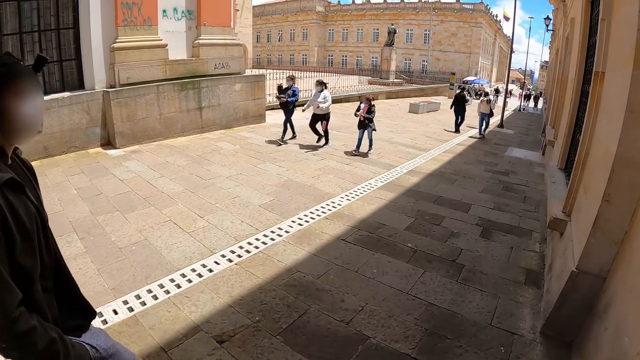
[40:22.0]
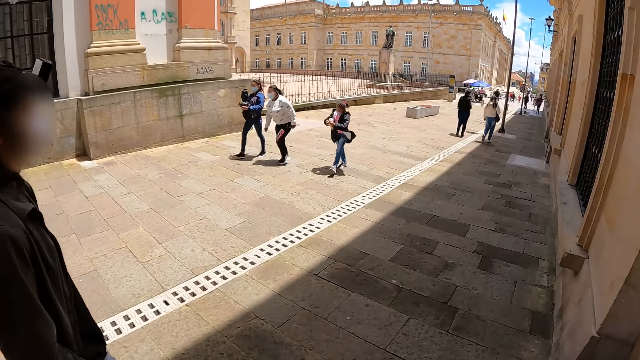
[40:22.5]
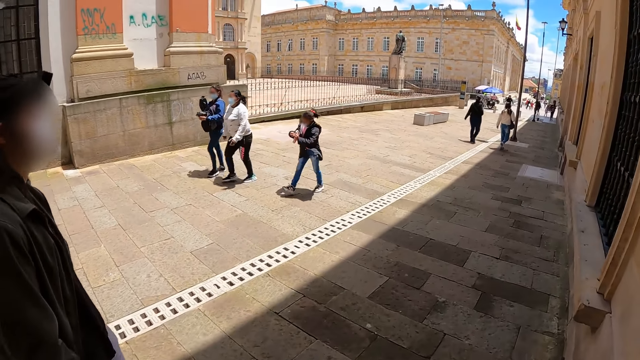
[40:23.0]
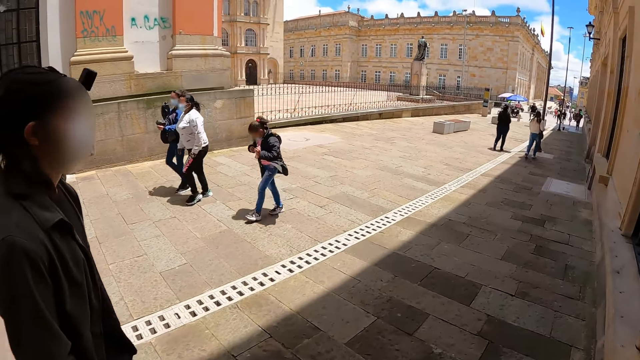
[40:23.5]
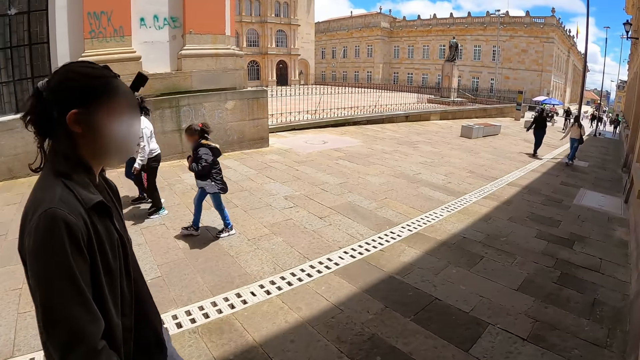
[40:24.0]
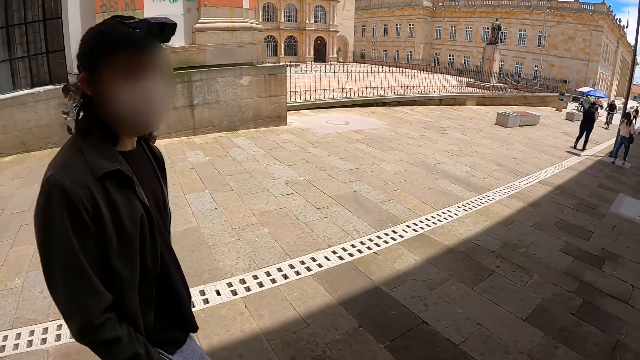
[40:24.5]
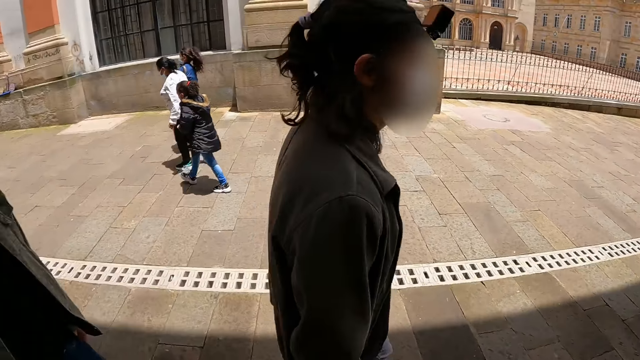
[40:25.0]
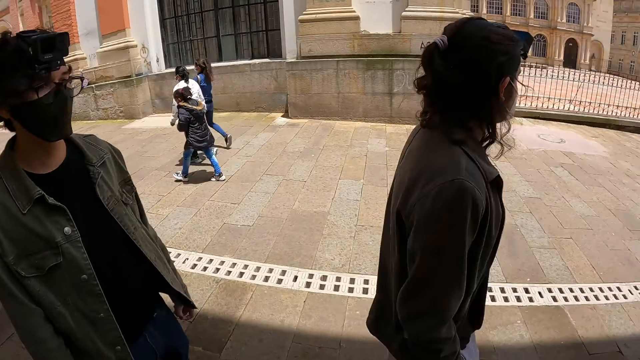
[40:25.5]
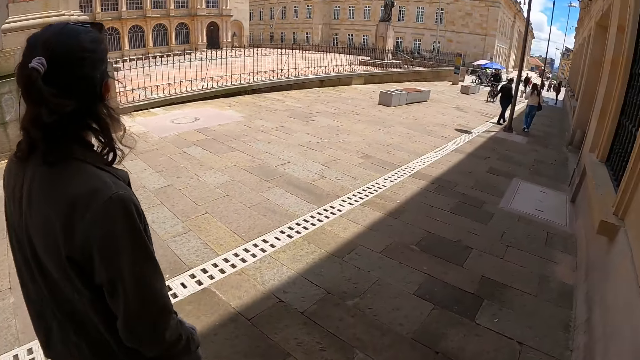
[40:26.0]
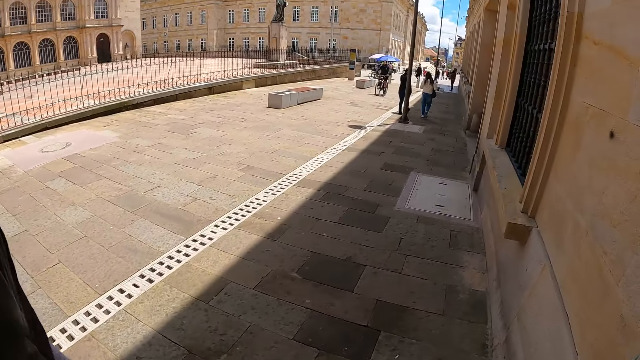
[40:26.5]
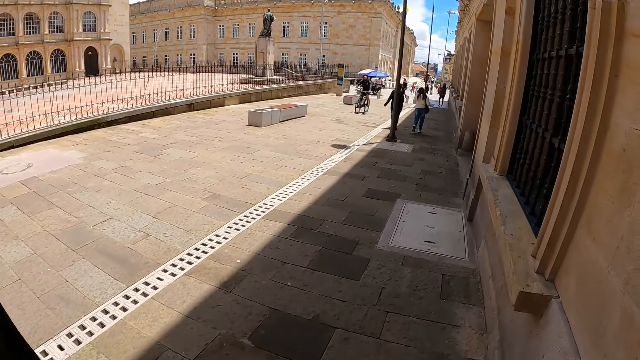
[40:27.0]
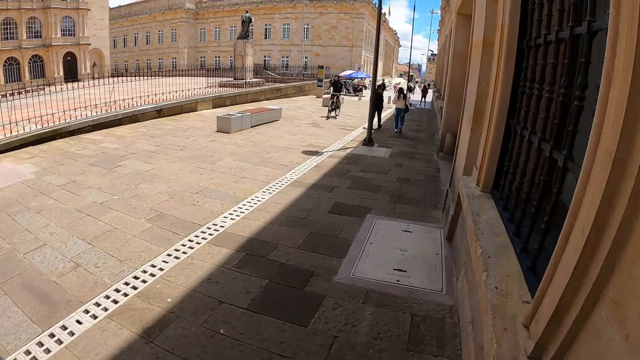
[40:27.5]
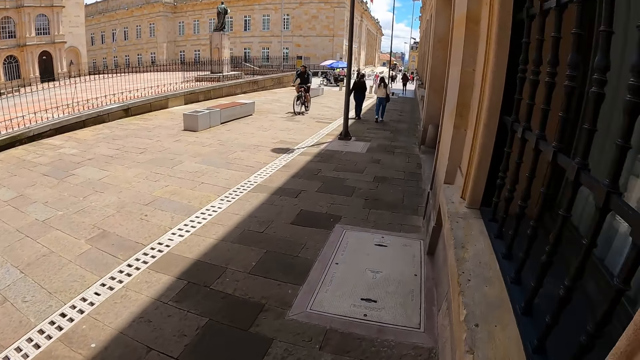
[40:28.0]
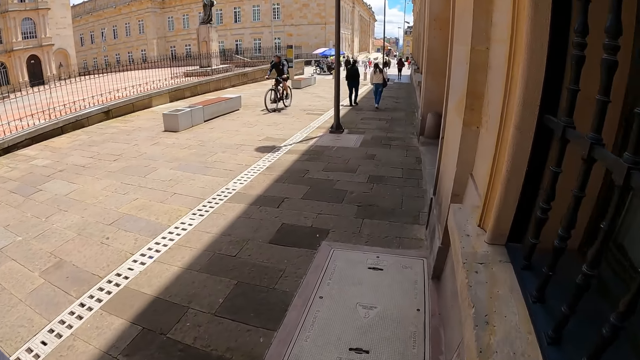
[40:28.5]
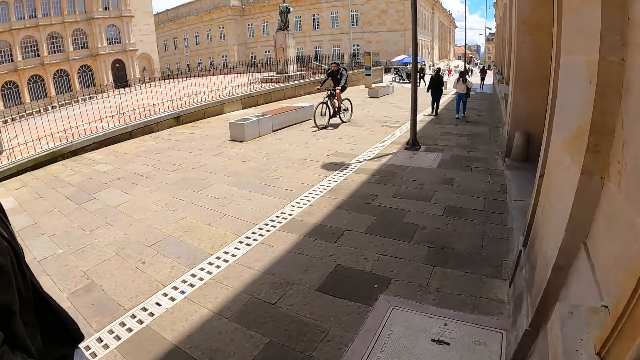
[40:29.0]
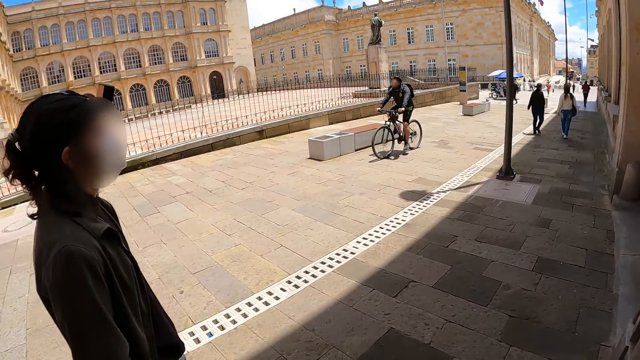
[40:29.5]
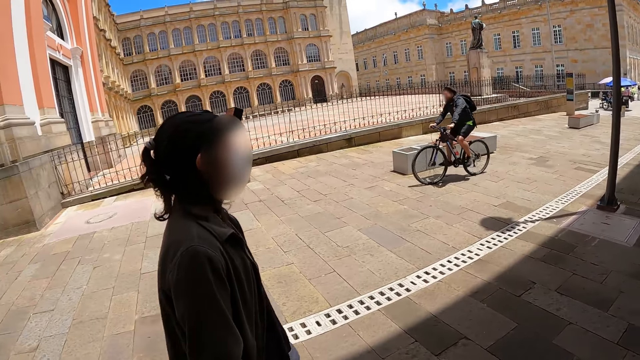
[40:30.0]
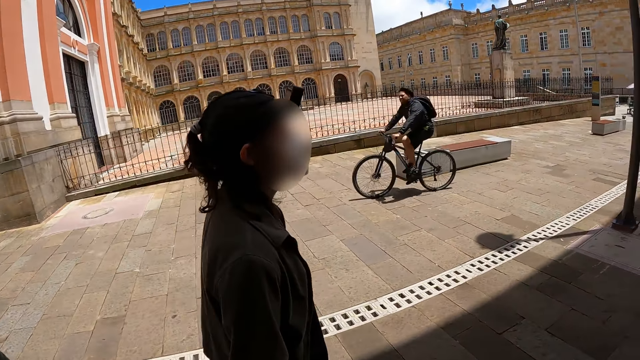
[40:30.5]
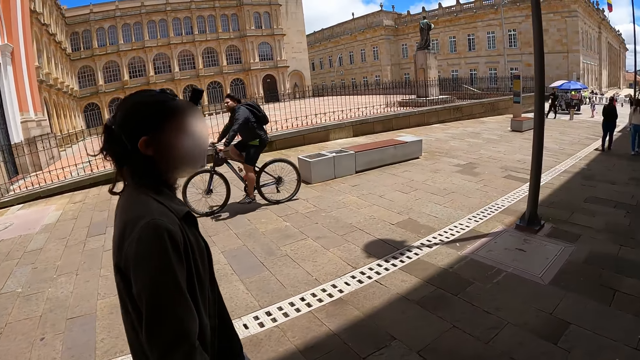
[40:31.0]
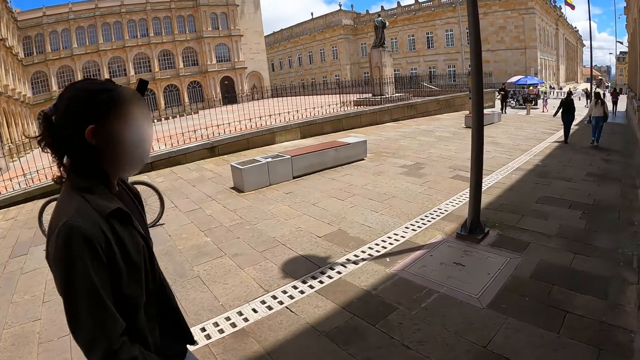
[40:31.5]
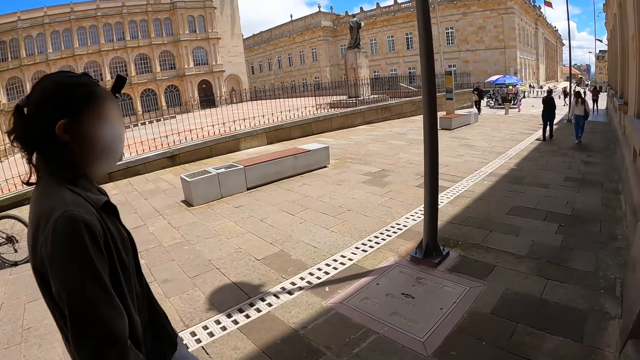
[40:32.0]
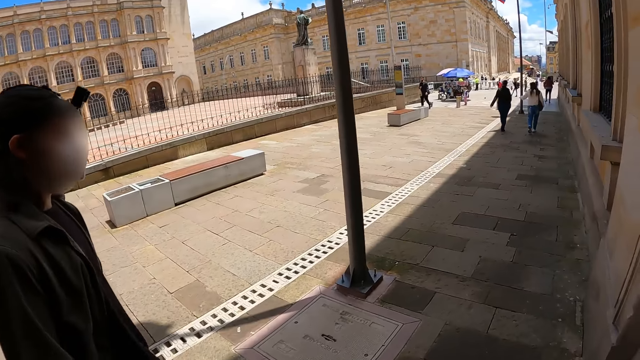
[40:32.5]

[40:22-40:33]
The camera wearer looks at the buildings. A man looks at the camera wearer. The camera wearer looks around. They look on the other side. They walk on the pavement. They look at the pavement. They look at the man.

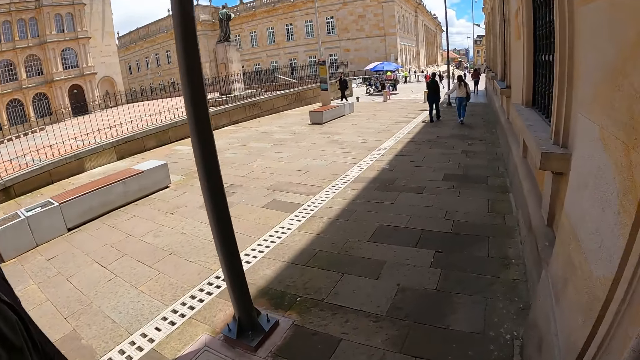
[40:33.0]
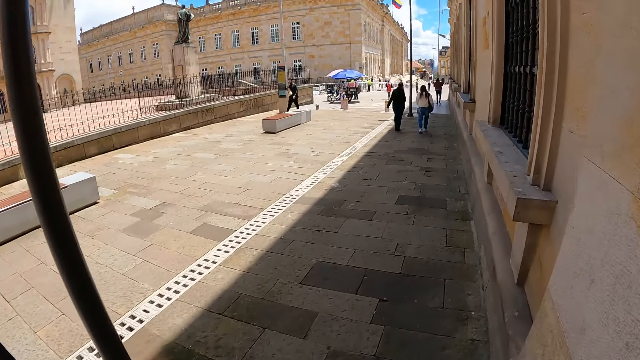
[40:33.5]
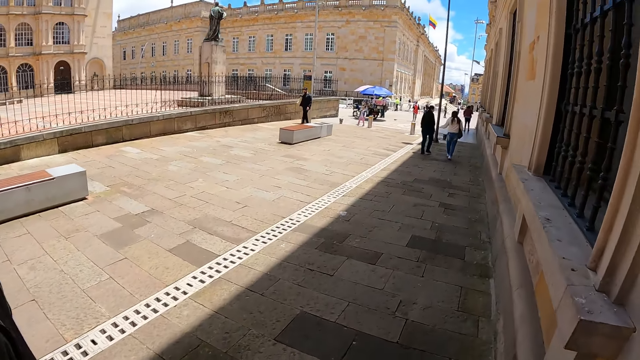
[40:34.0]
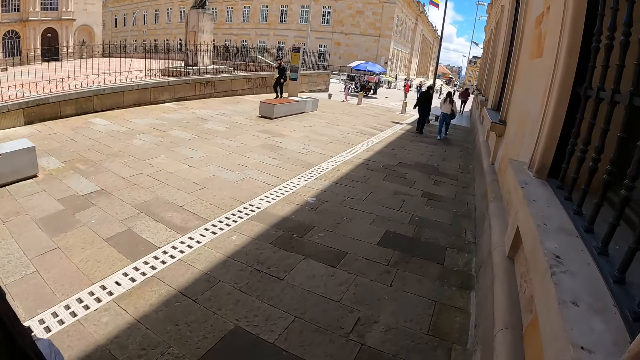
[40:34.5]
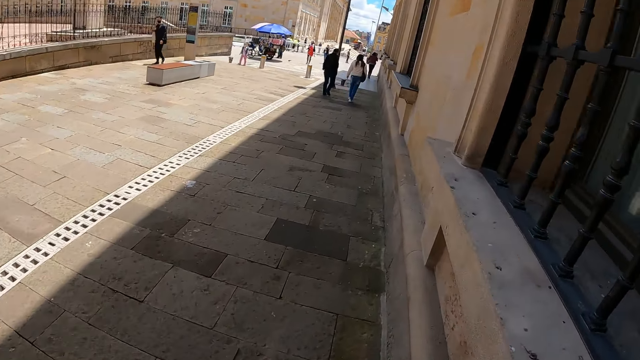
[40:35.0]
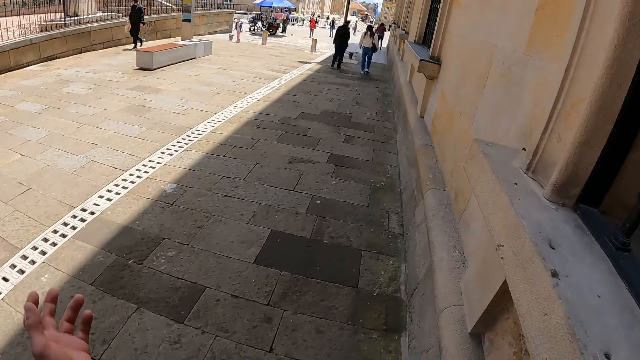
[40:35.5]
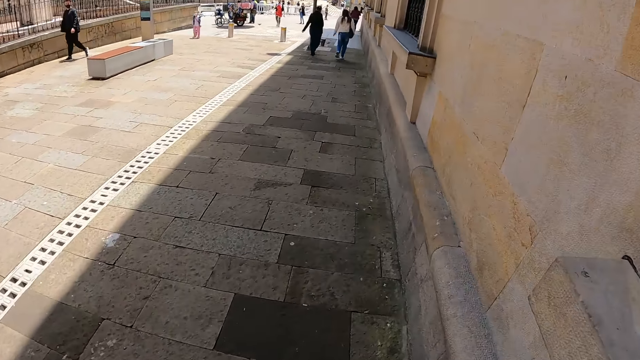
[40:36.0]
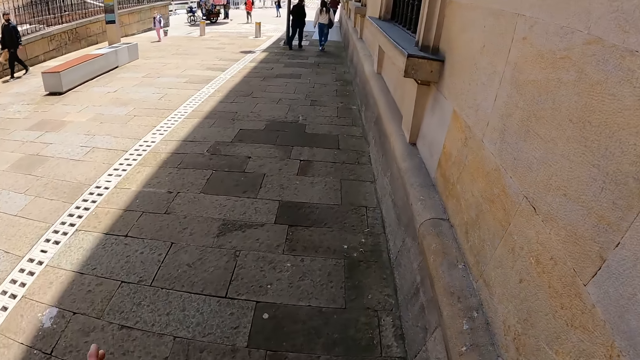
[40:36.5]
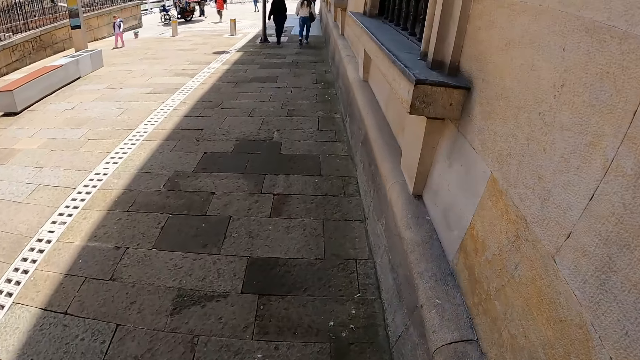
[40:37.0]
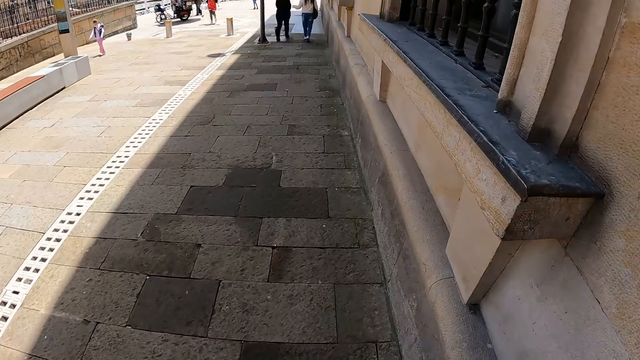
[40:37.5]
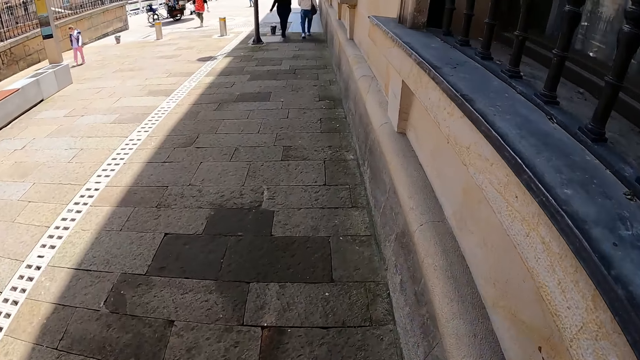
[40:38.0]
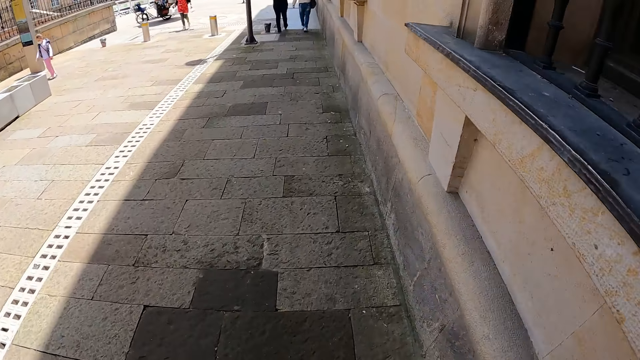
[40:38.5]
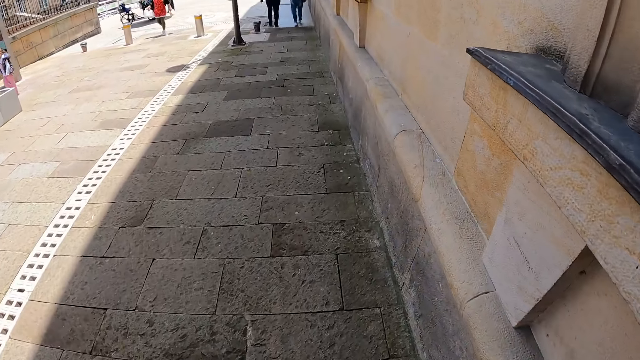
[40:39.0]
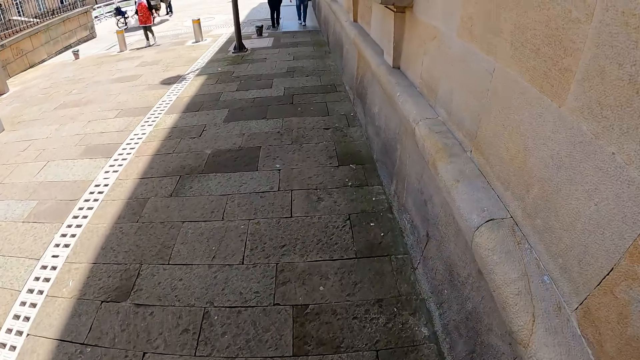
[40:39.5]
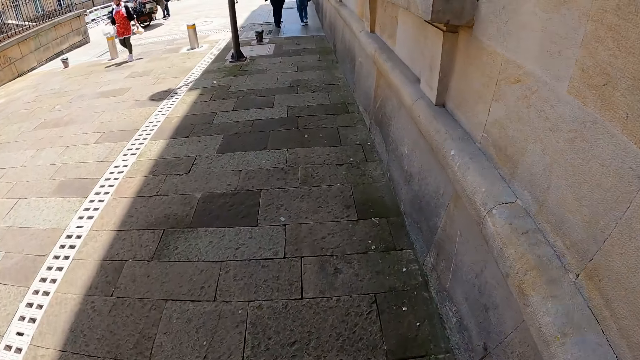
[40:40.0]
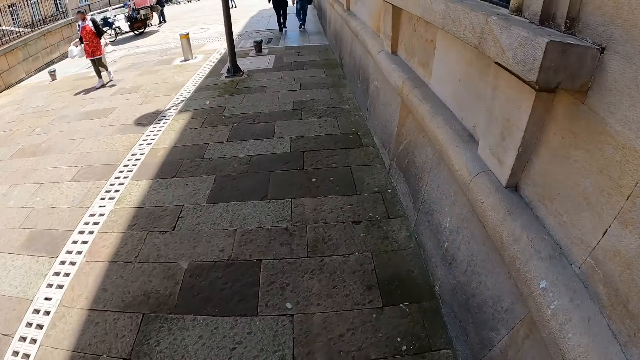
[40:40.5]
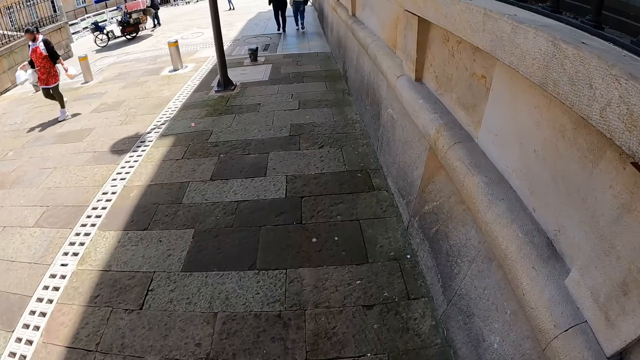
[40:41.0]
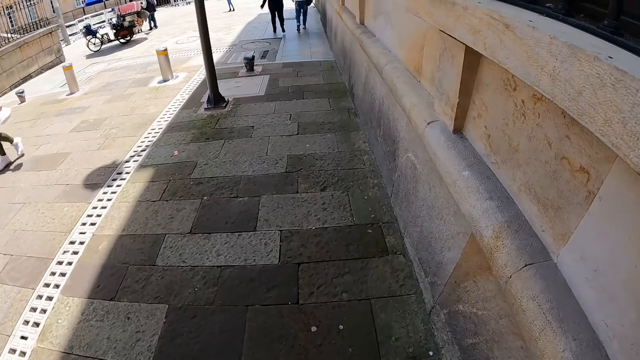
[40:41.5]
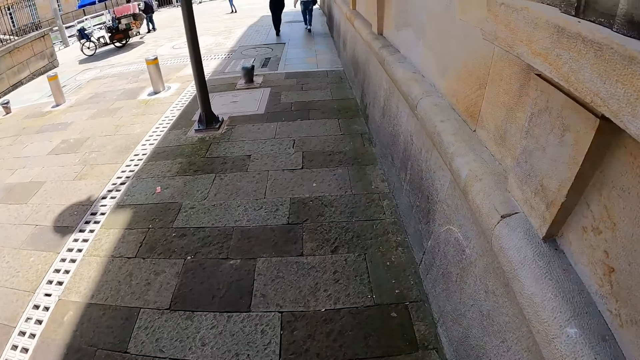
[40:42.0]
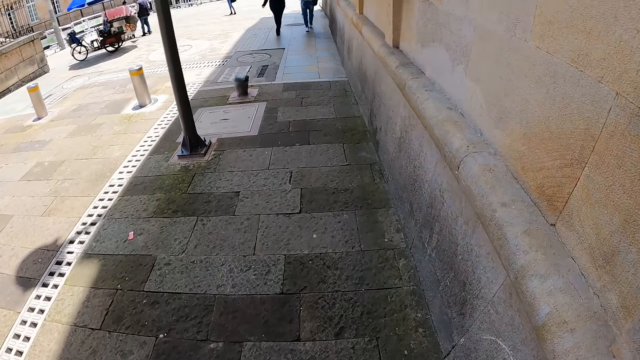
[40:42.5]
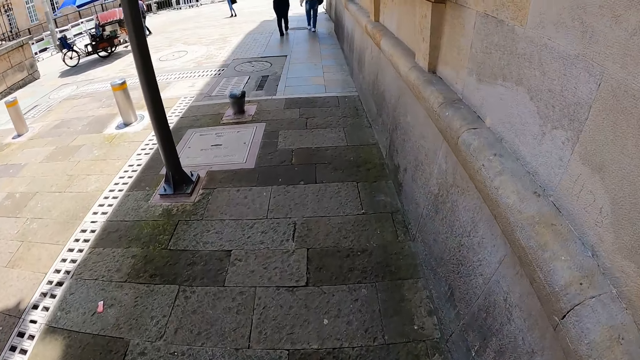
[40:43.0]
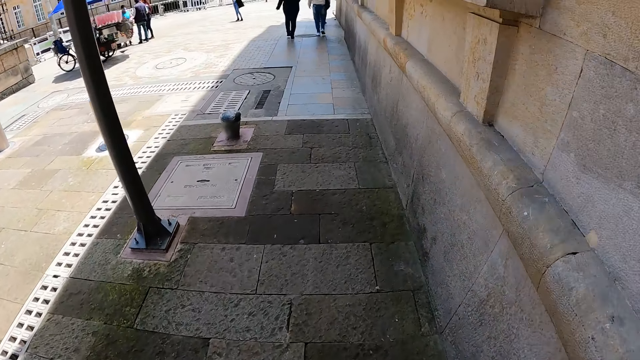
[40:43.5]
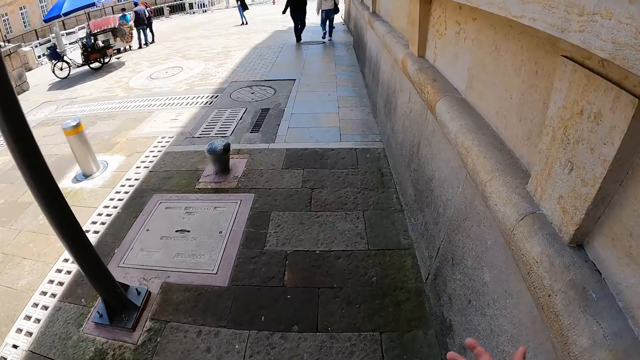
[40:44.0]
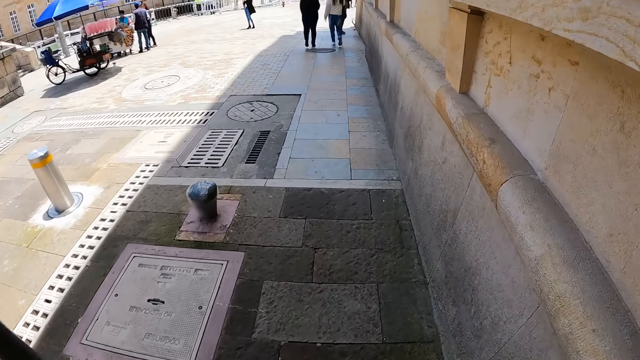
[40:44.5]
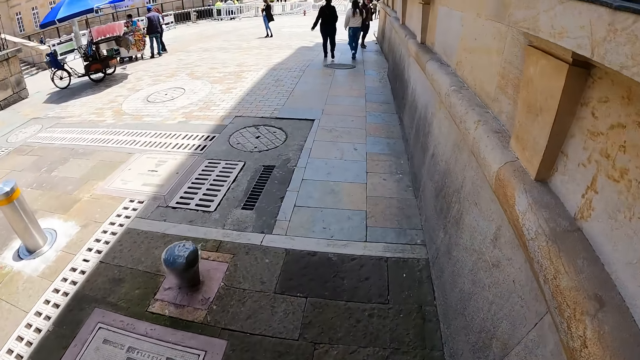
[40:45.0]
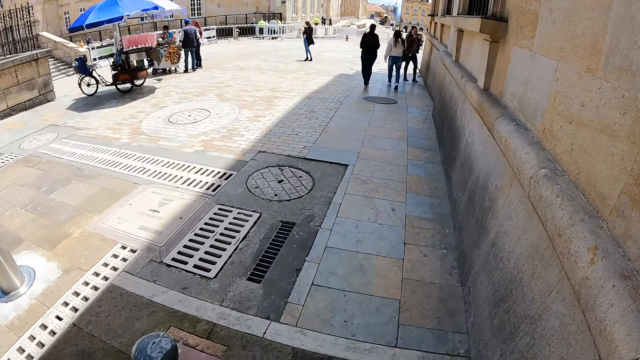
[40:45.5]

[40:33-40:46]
The camera wearer walks on the pavement. He moves his hand. He walks on the pavement.
